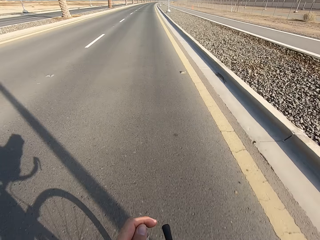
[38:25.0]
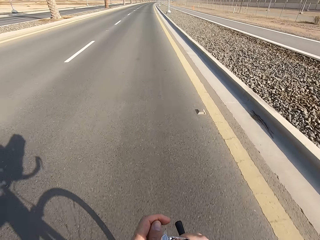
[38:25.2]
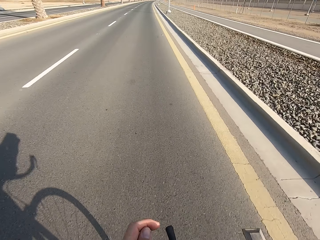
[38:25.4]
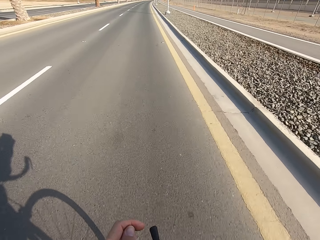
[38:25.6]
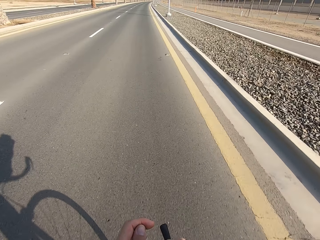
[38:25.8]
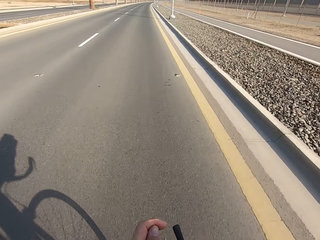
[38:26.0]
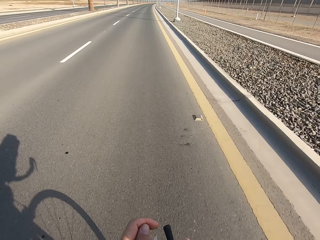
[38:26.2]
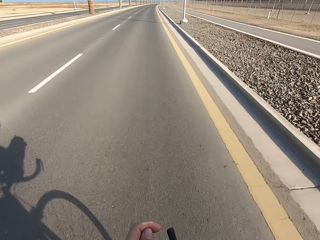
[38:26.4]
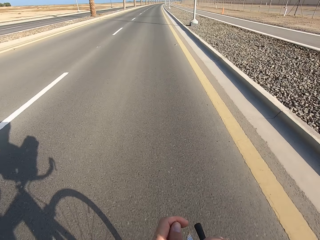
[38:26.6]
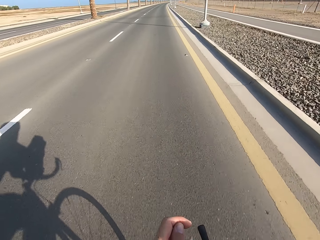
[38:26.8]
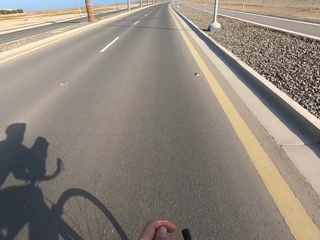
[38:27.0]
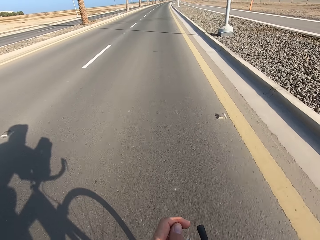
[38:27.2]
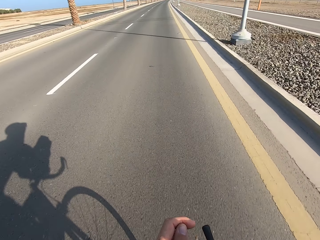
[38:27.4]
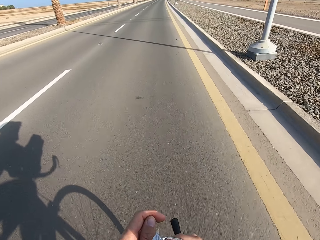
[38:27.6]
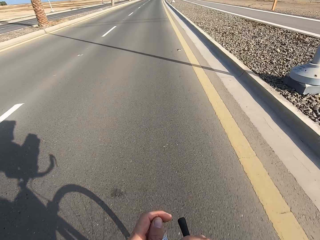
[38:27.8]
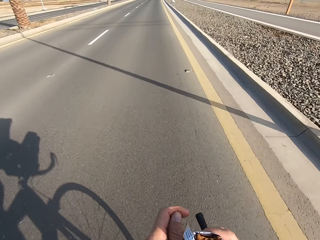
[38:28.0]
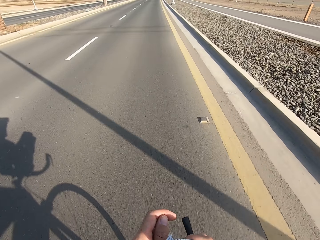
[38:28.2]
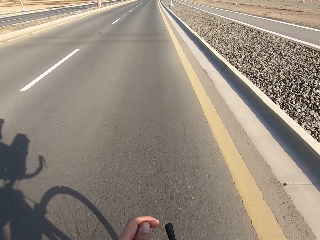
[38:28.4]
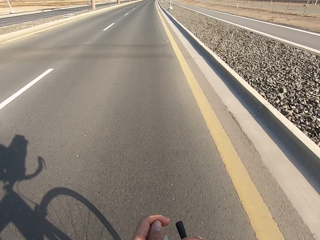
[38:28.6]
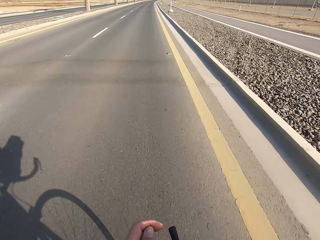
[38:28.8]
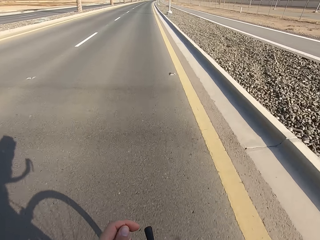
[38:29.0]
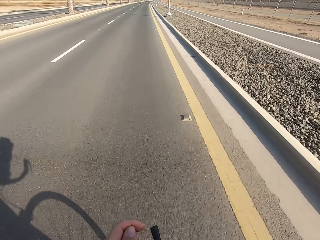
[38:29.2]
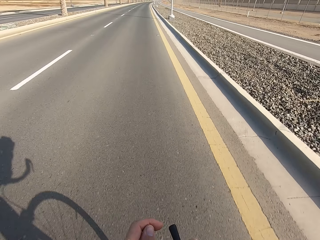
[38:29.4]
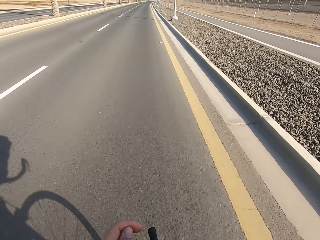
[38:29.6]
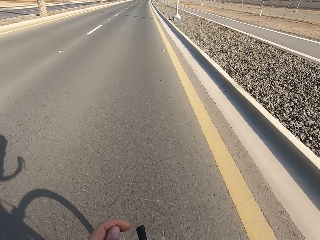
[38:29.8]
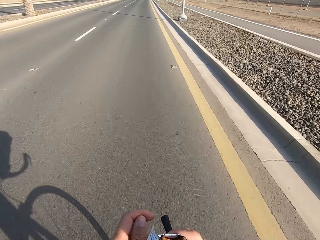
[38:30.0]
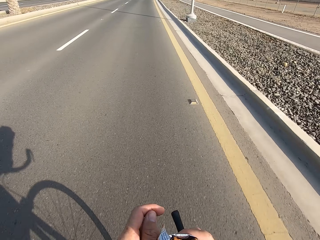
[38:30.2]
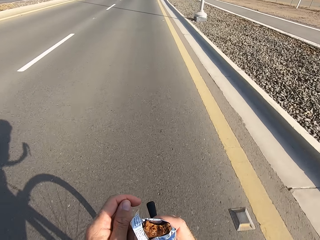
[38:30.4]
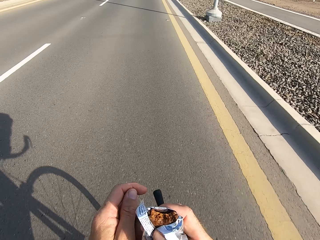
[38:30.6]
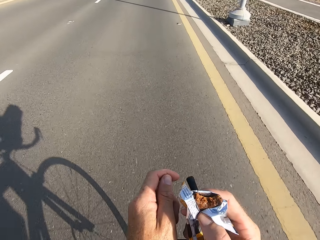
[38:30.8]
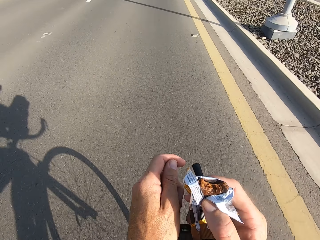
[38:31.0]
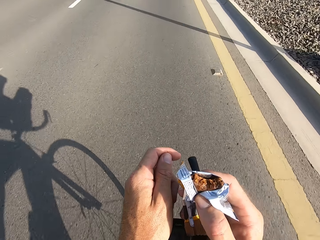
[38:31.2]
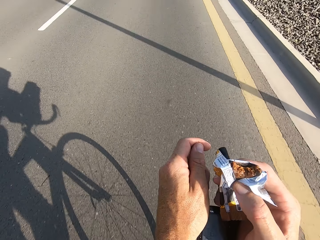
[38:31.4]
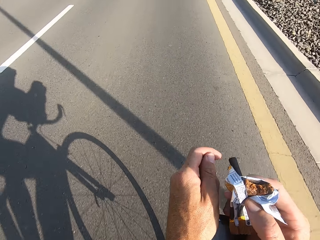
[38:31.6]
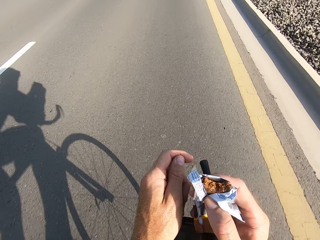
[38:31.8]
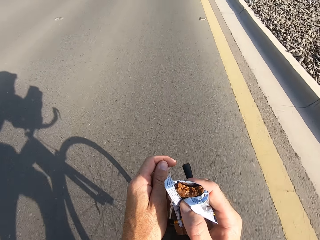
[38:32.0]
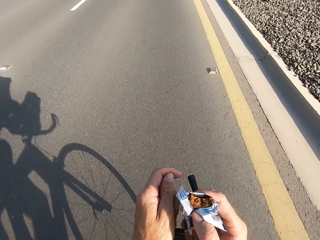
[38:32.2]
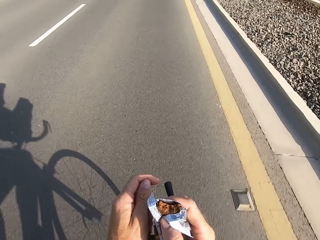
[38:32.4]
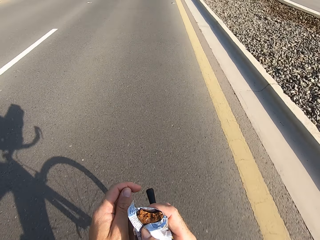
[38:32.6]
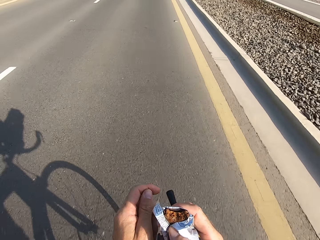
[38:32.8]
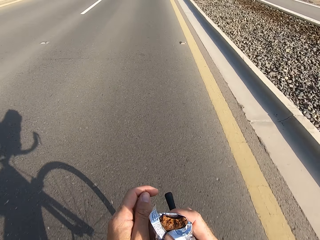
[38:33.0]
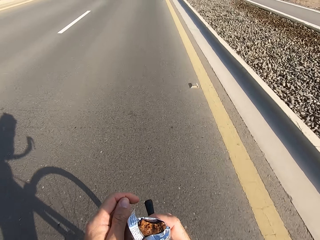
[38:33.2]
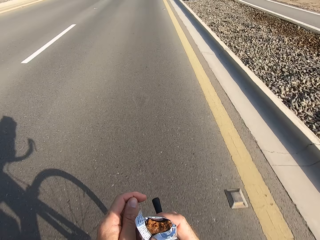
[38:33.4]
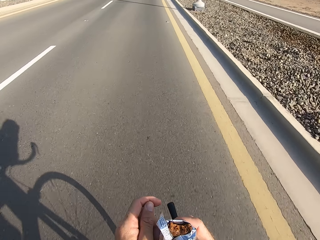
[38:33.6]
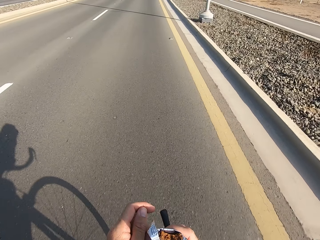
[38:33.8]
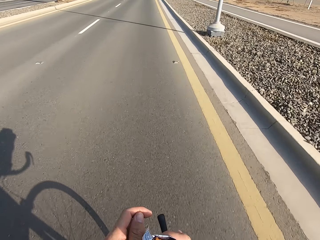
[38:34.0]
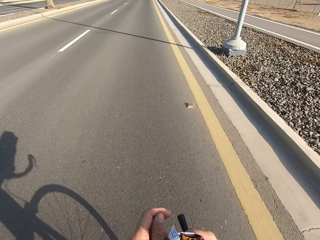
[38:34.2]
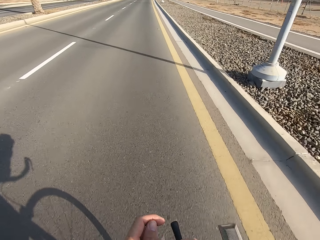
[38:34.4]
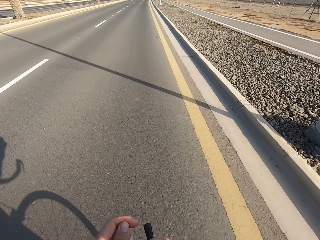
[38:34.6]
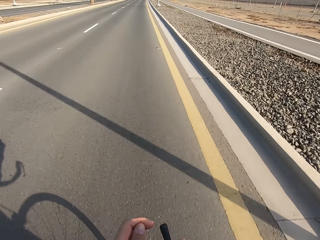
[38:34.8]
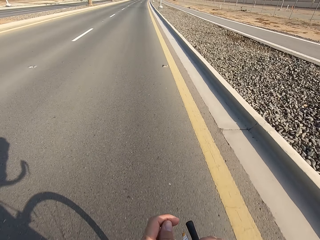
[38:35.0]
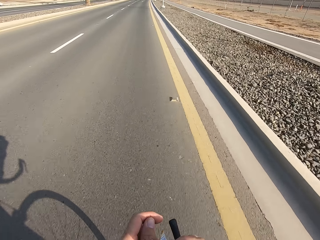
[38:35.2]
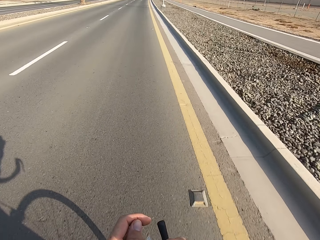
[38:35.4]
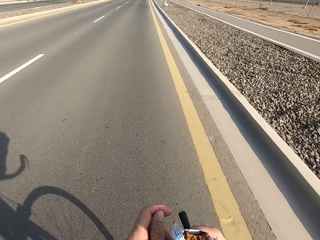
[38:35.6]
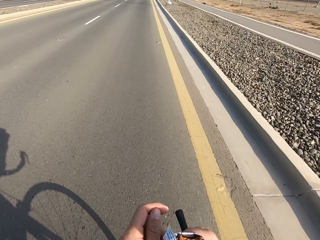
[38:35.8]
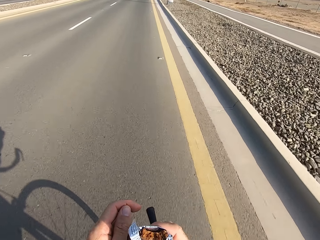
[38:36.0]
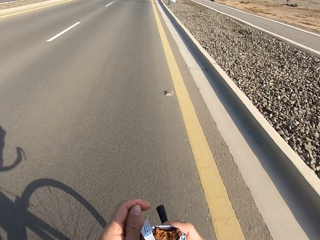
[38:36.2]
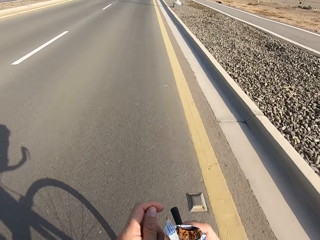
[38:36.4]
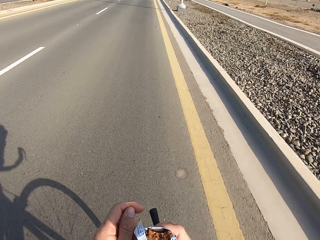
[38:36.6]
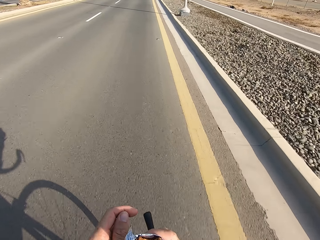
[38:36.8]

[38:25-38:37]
The camera wearer leans the right hand on the bike rest handlebar. They cycle on the main road.

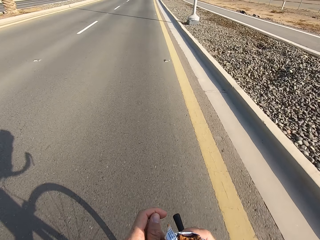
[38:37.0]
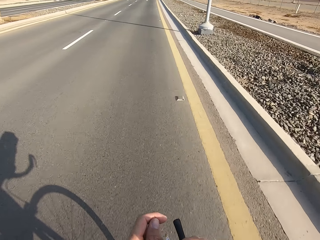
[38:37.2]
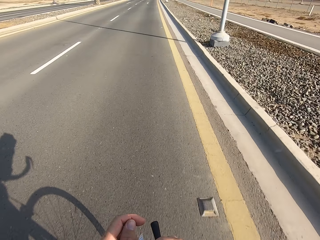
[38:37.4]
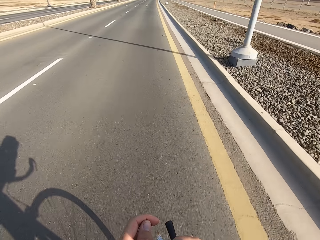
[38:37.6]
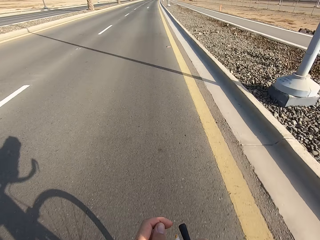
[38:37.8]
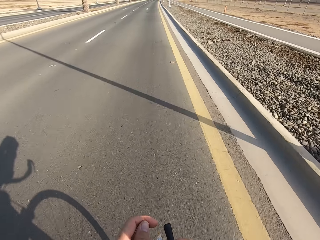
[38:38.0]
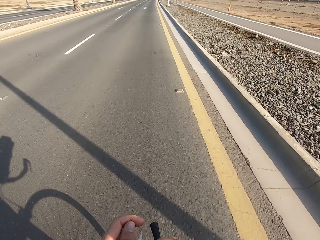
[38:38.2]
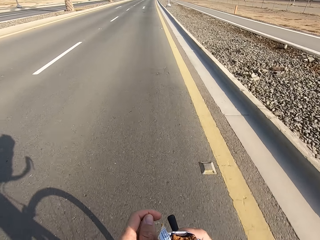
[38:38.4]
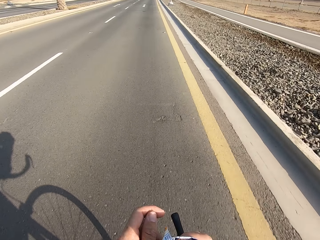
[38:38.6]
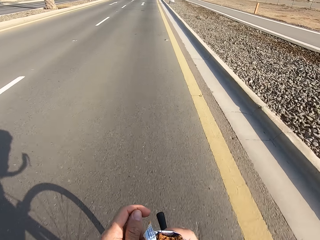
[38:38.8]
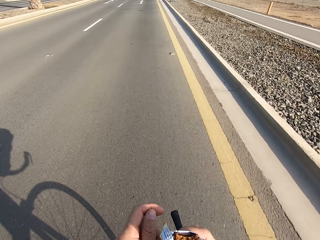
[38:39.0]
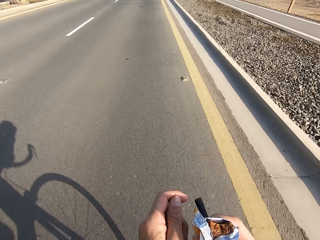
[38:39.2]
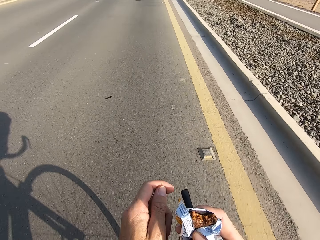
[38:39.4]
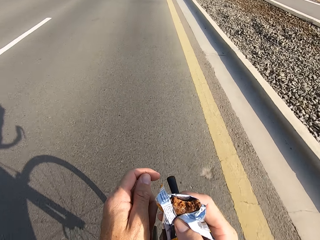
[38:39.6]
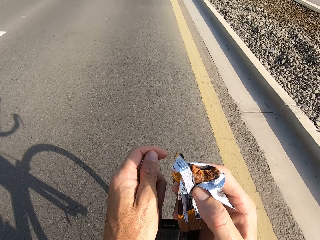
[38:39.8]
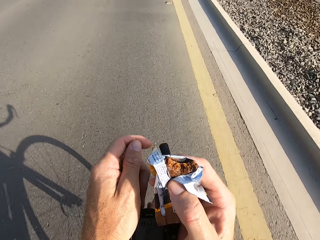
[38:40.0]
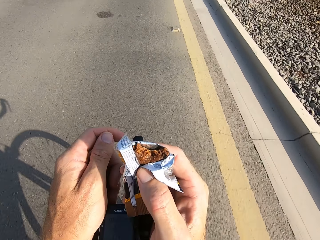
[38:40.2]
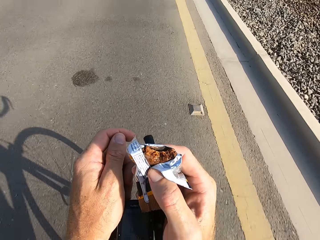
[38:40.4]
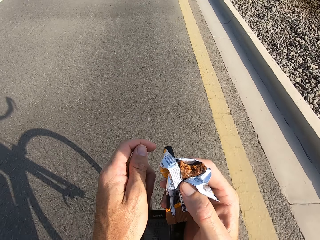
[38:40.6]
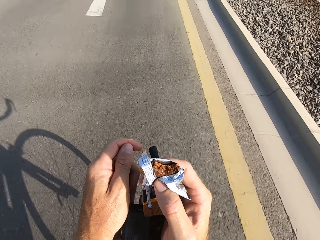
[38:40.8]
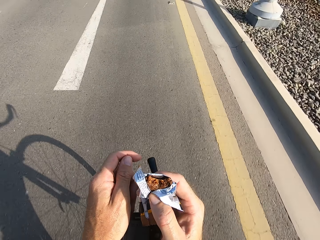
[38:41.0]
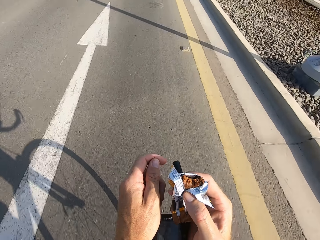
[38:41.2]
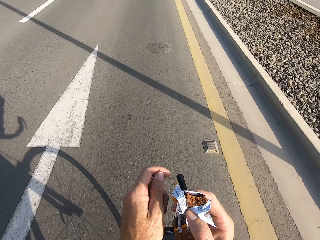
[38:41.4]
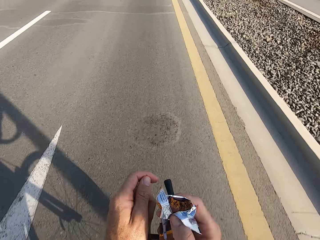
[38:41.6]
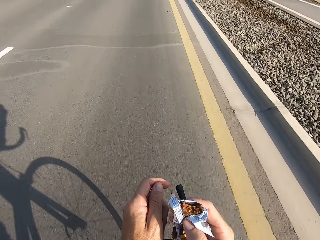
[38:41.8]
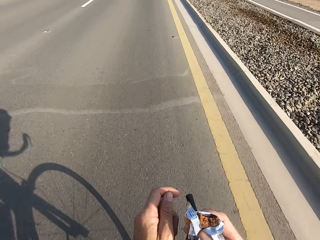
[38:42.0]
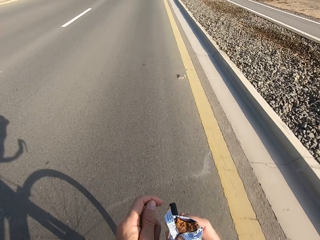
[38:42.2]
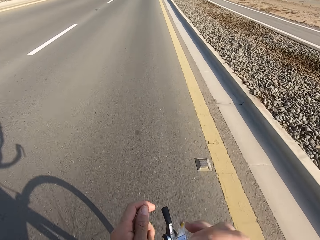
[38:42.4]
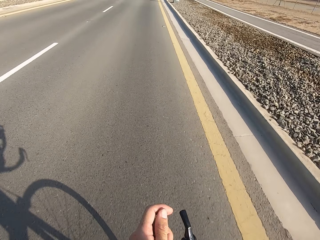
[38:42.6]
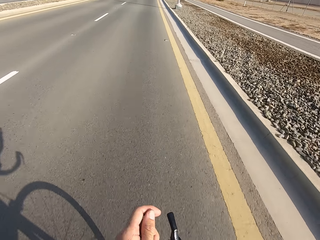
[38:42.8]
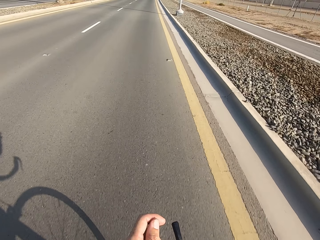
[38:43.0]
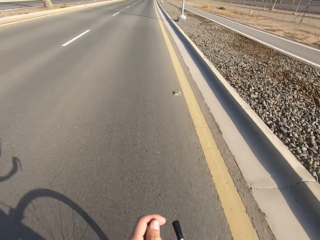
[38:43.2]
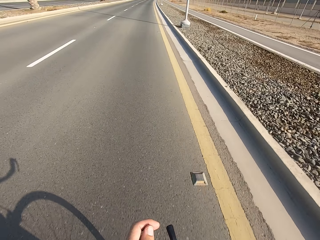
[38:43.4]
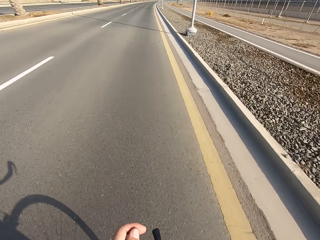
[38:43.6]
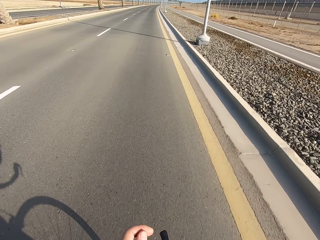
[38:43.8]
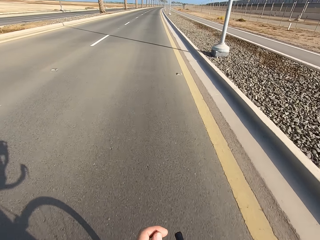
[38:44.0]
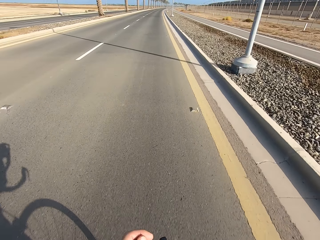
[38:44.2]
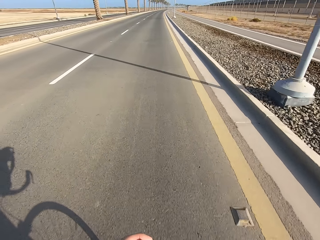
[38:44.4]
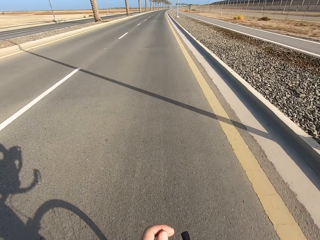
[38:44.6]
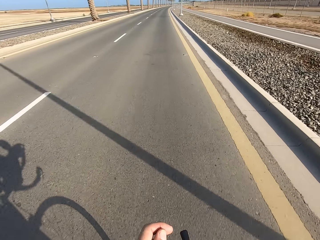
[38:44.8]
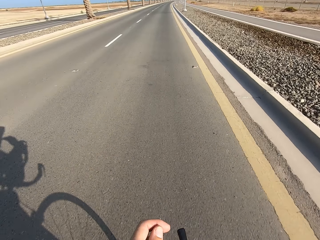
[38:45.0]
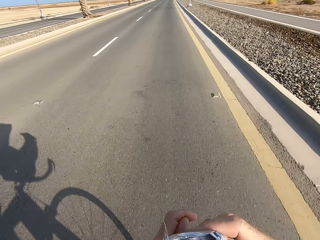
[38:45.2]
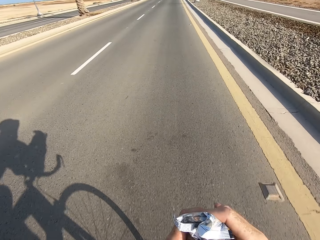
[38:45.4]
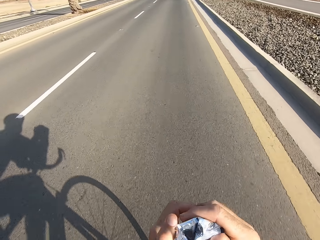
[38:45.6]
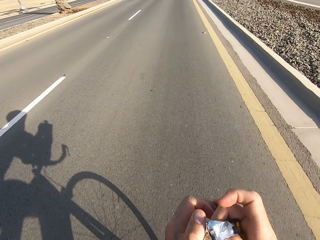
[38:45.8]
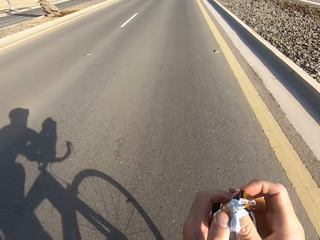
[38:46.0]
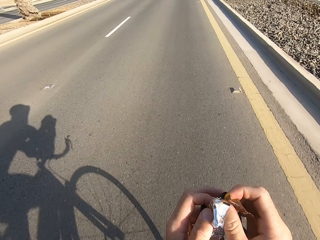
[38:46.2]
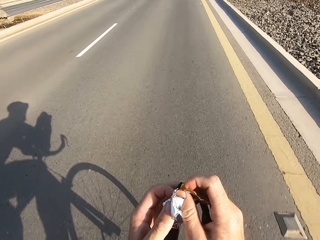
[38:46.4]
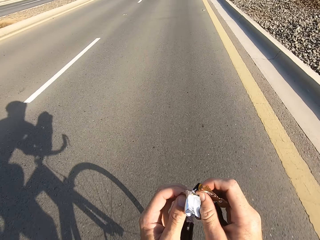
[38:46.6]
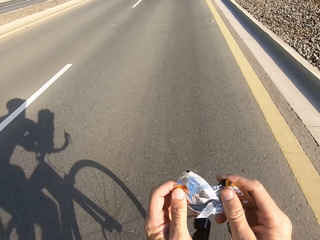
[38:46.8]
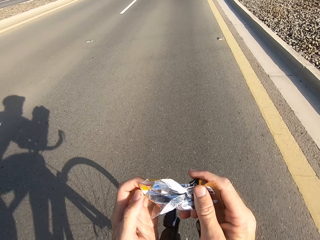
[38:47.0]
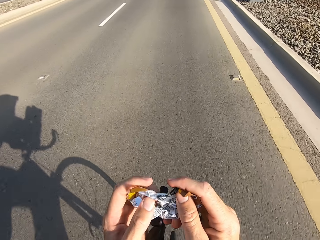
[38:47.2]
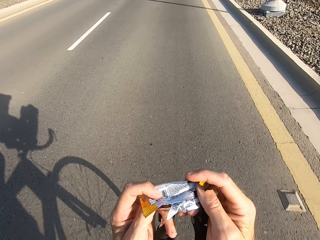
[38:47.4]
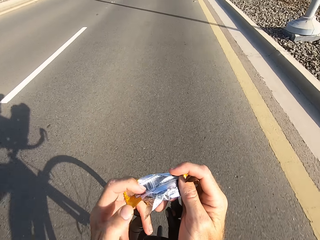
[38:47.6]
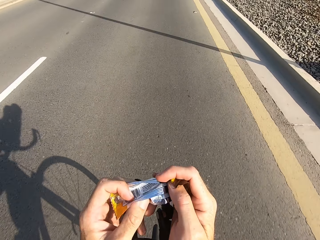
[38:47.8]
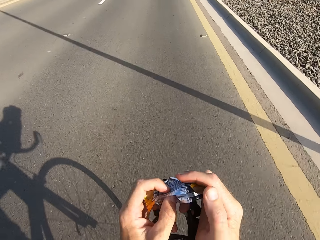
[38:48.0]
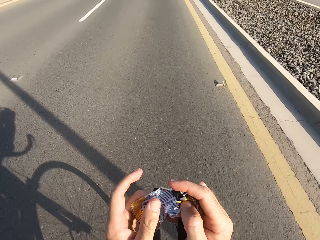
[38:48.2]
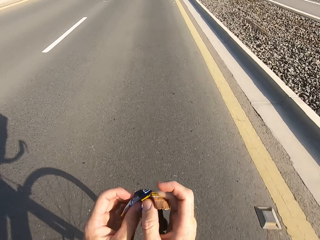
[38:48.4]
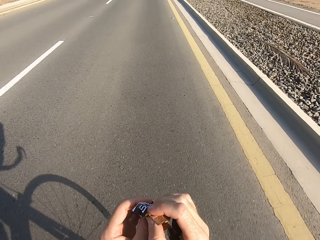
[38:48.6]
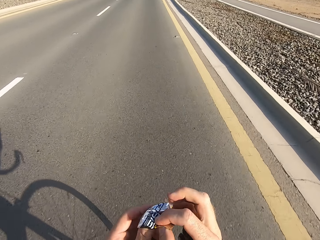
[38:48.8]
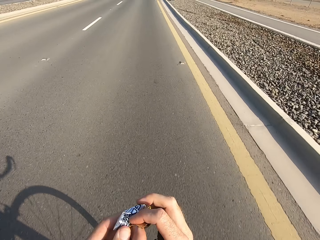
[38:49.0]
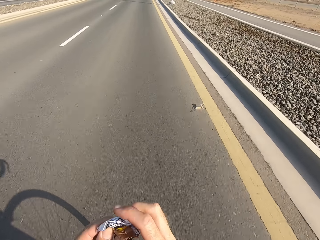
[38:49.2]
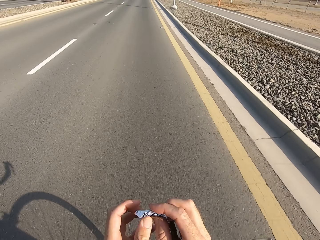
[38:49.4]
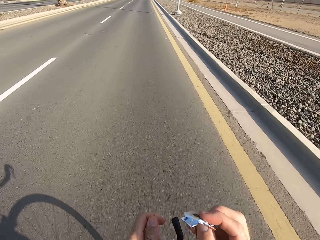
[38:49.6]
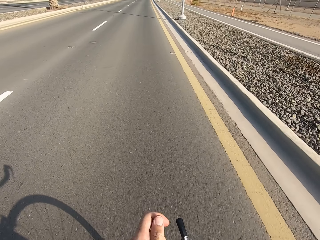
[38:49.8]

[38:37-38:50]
The camera wearer swings the right hand. They bite the snack. They swing the right hand. They lean the right hand on the bike rest handlebar. They fold the packet. They open the packet.
